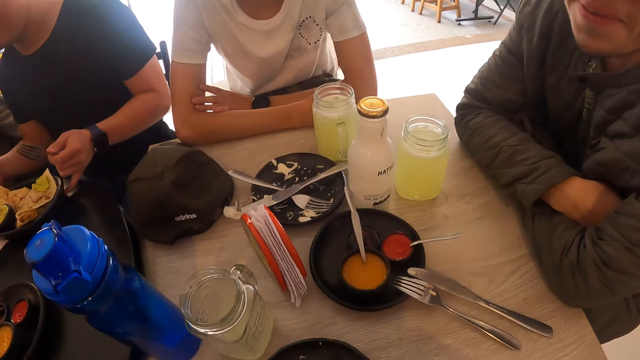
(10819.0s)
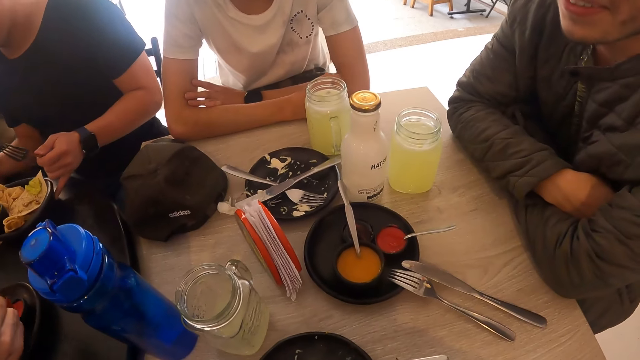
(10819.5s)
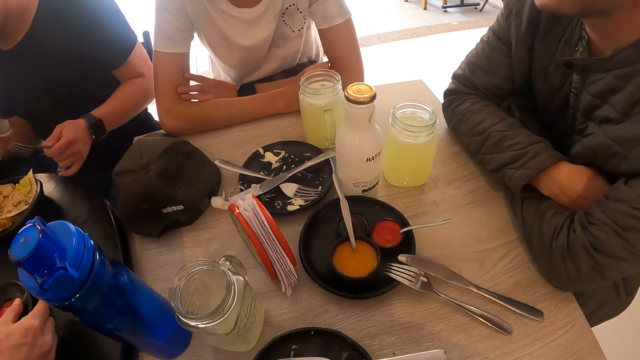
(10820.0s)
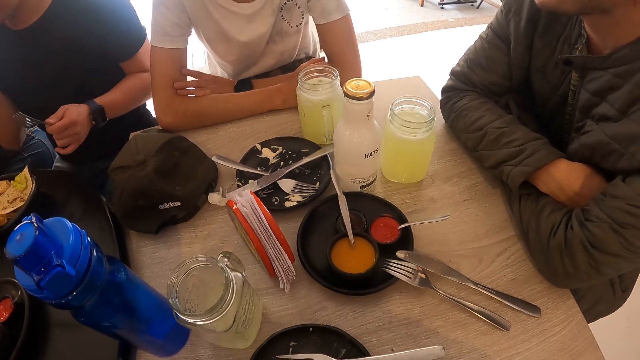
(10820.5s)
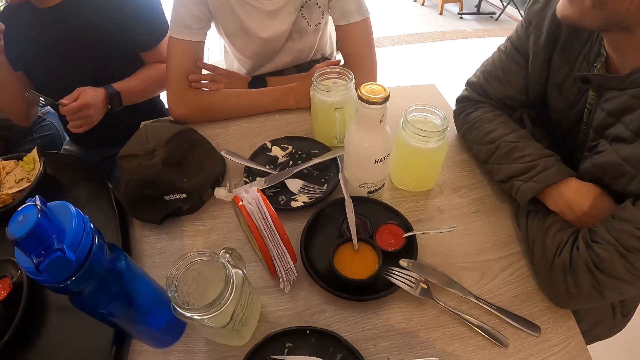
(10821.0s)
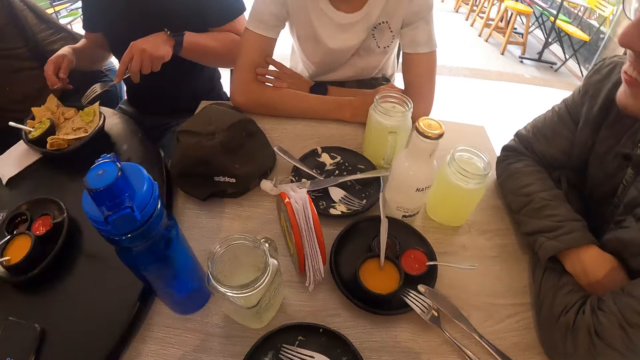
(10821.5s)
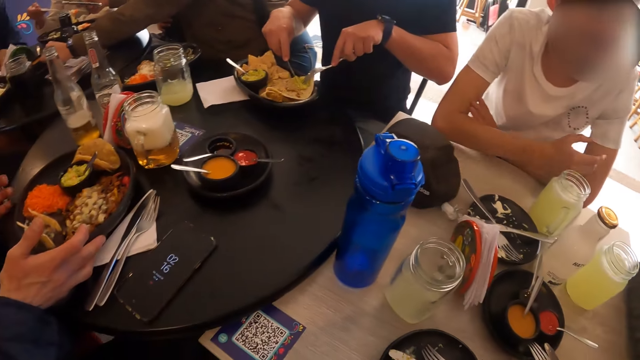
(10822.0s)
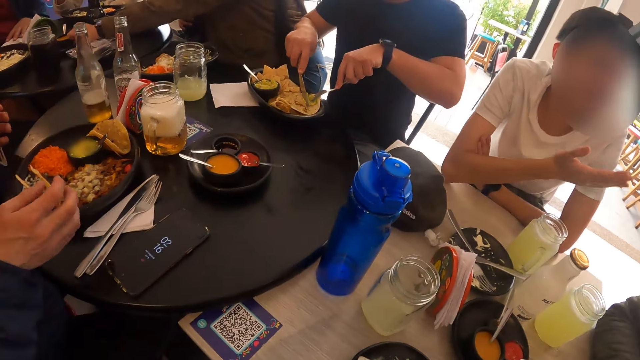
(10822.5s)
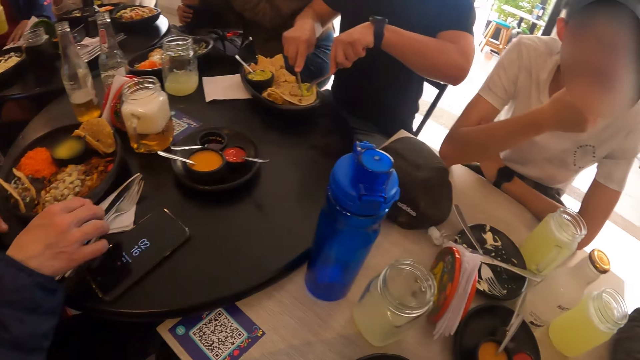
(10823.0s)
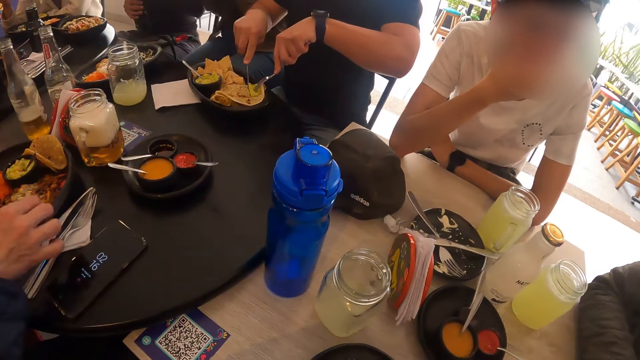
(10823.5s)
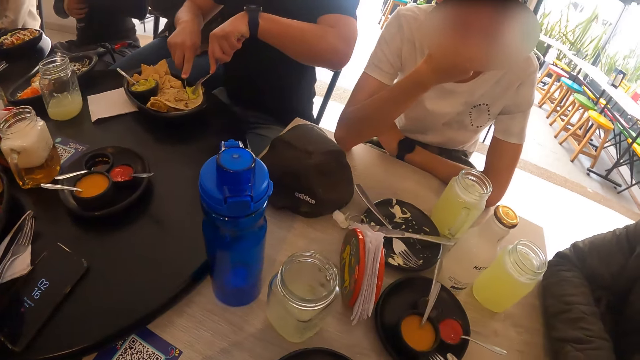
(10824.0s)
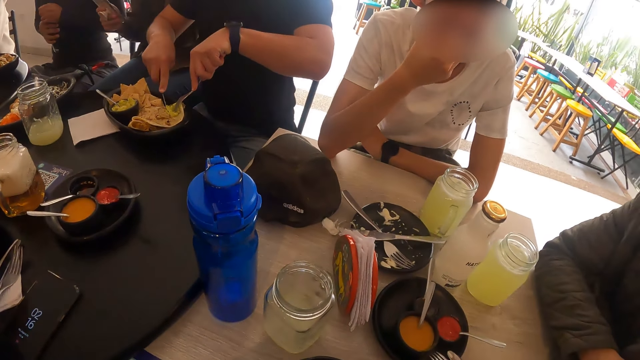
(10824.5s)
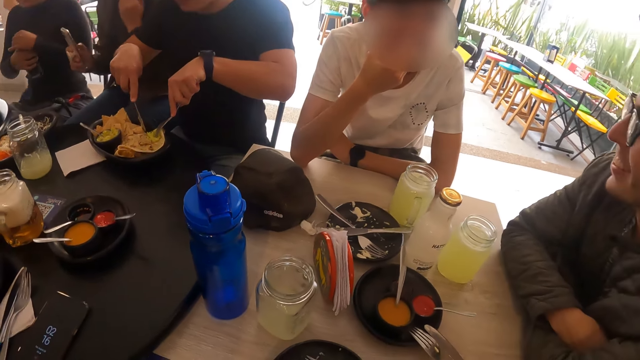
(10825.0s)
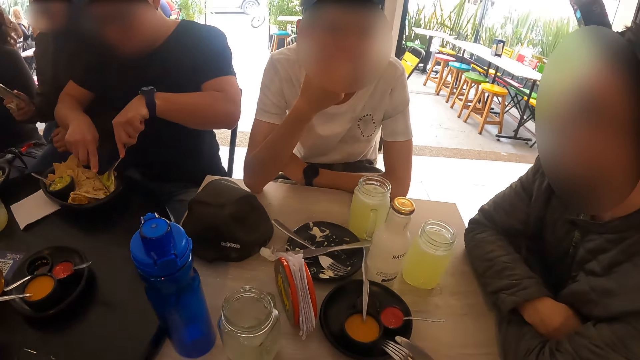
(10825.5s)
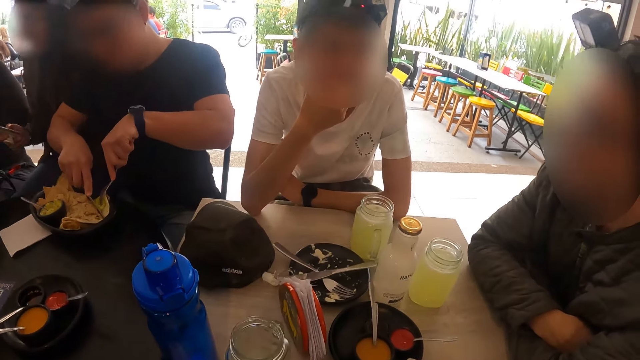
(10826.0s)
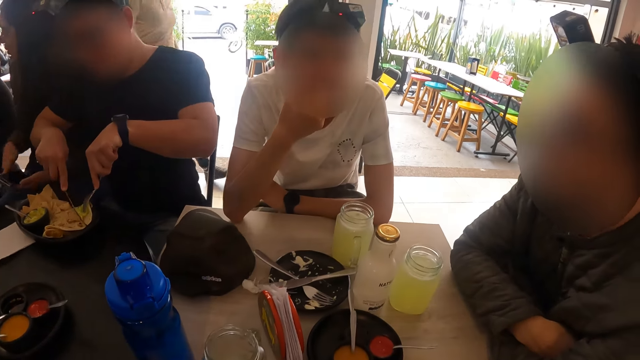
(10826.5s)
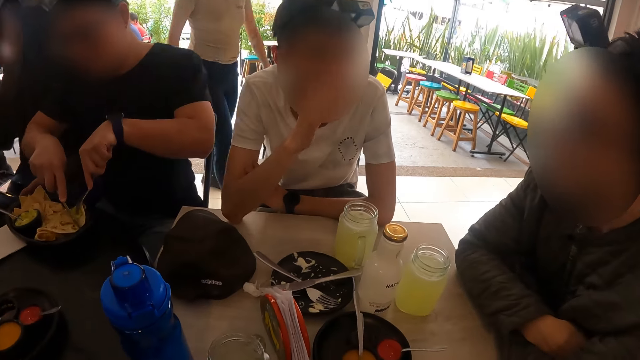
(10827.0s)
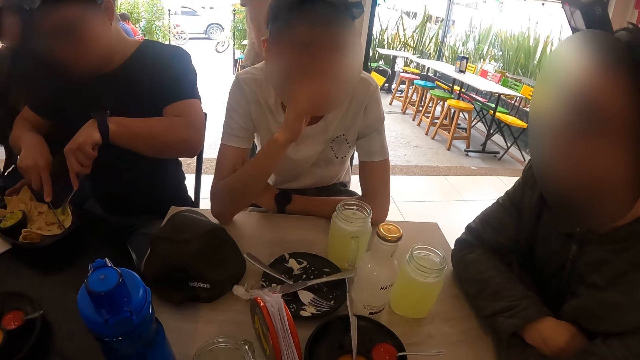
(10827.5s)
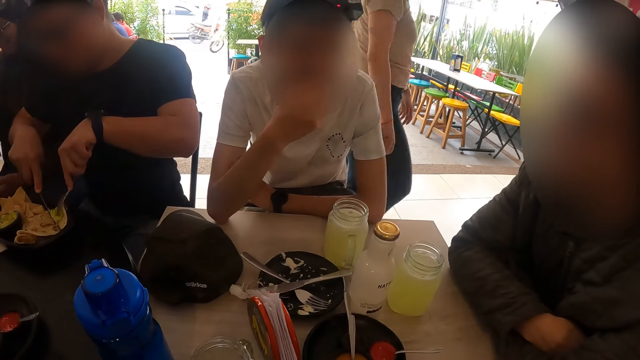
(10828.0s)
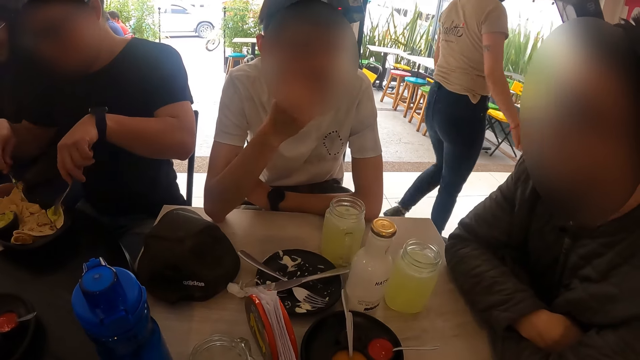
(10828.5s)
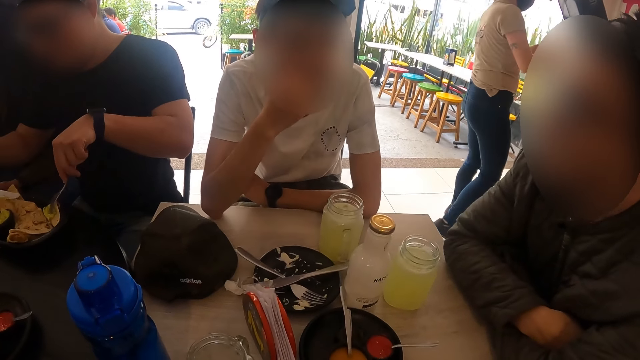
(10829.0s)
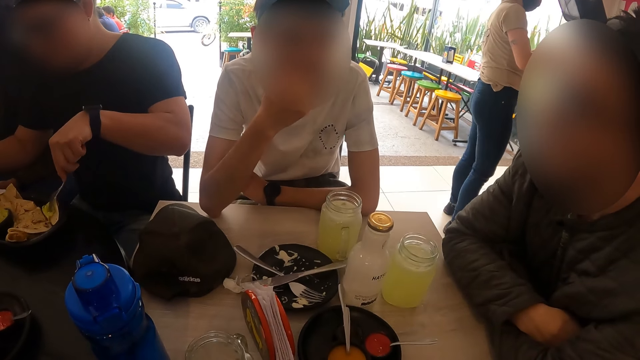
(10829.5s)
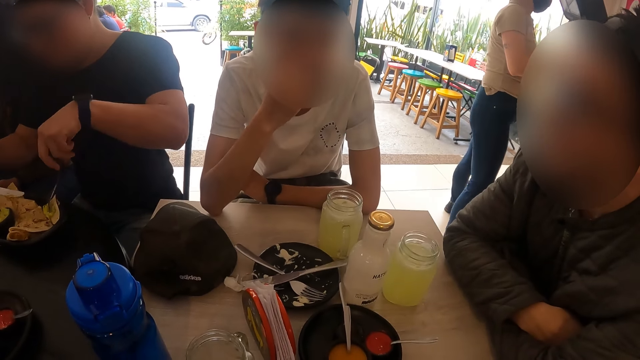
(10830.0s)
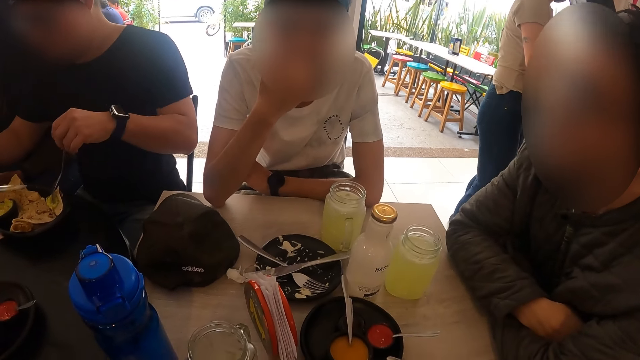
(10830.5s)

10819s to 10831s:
A man moves a plate on the table with both hands. Another man interacts with the camera wearer. The first man eats food from the plate on the table with the fork in his left hand and the knife in his right hand. He cuts the tortilla chips with the knife. Another man touches his face with his right hand. A woman opens a bottle with her hand. Another man operates a phone. The second man interacts with another man.

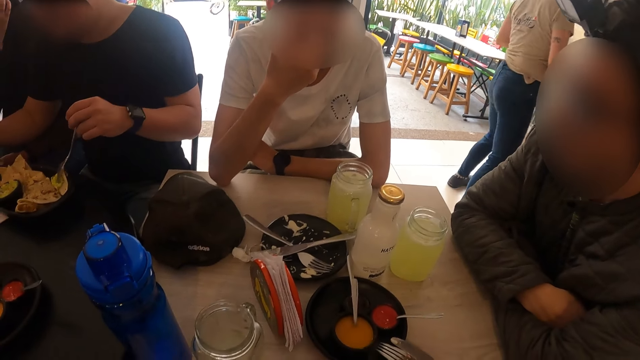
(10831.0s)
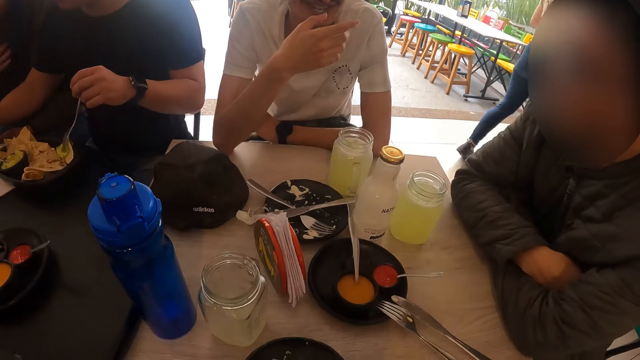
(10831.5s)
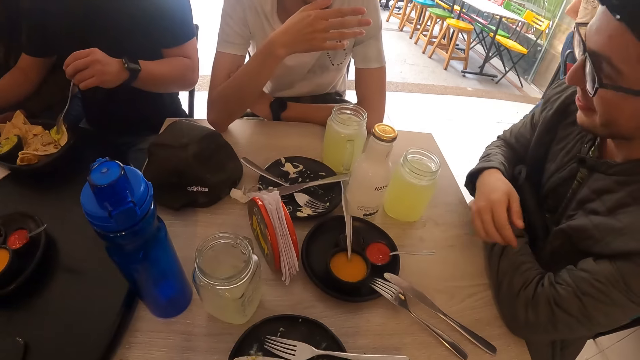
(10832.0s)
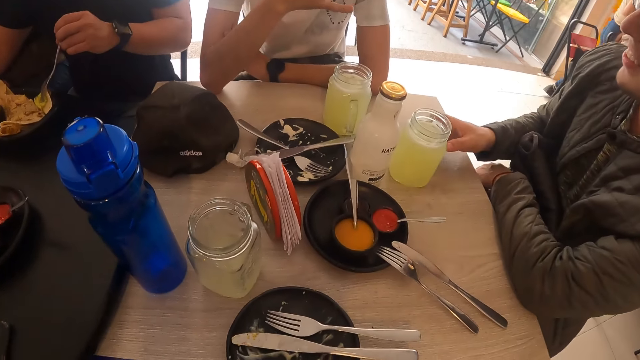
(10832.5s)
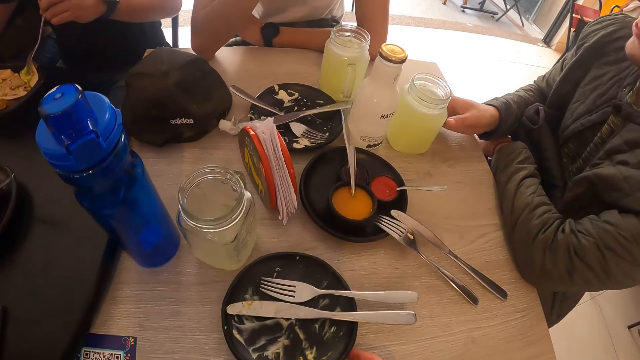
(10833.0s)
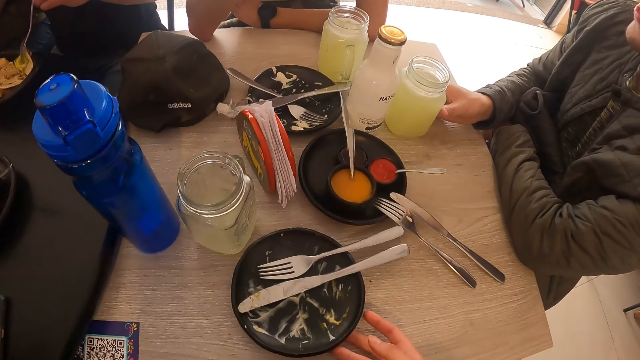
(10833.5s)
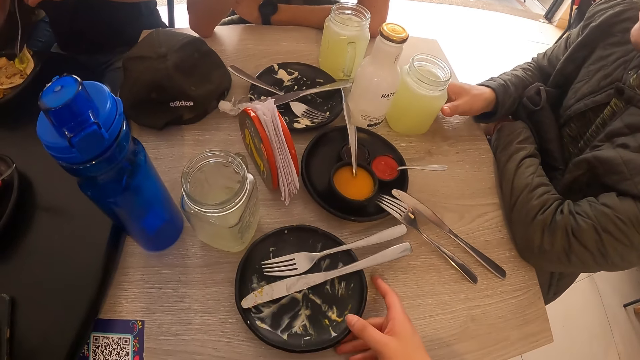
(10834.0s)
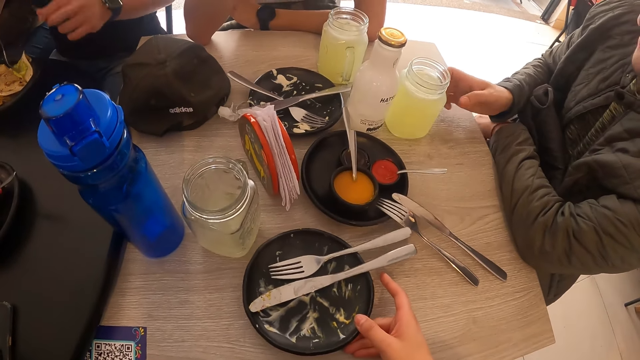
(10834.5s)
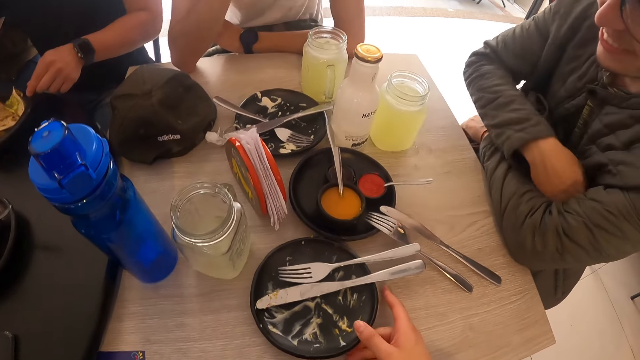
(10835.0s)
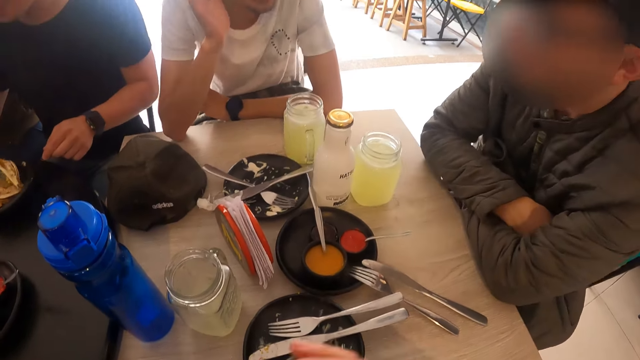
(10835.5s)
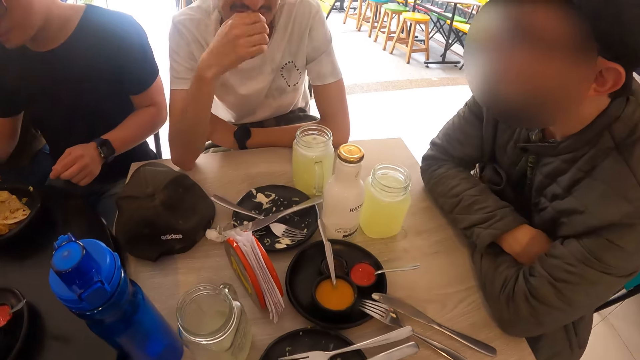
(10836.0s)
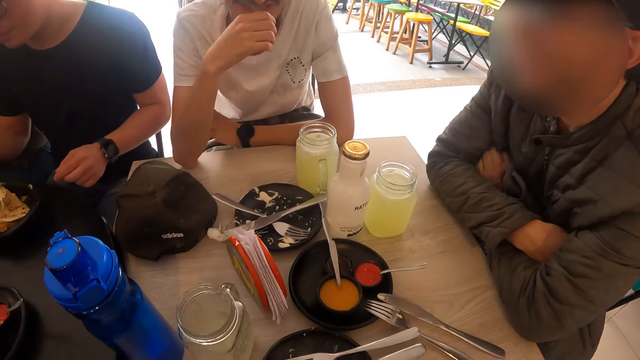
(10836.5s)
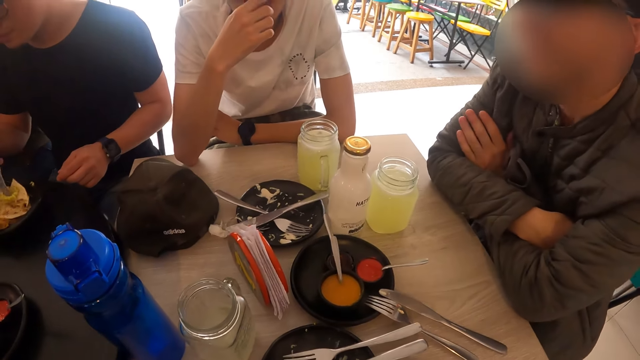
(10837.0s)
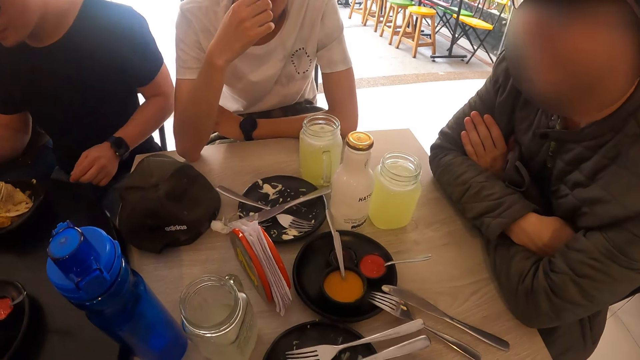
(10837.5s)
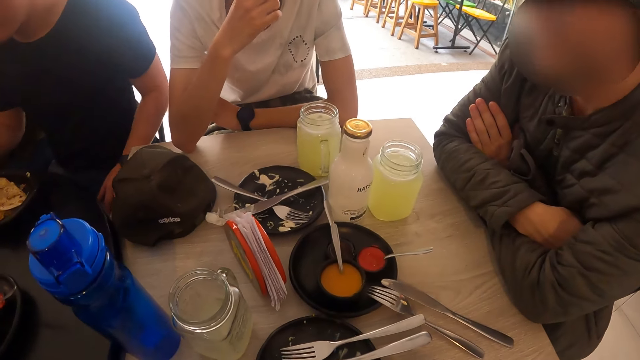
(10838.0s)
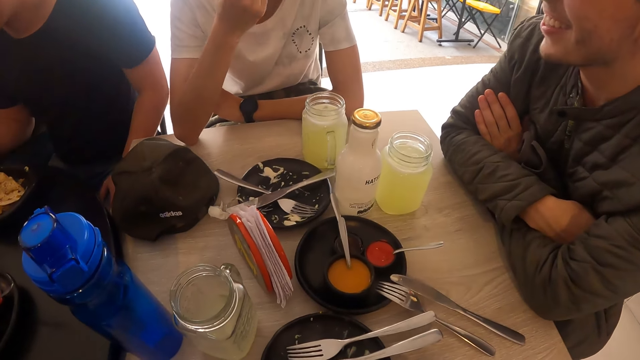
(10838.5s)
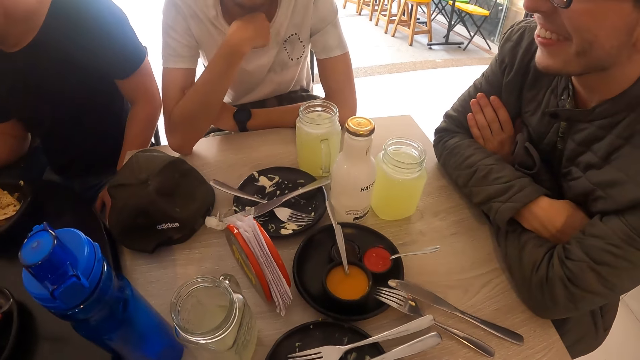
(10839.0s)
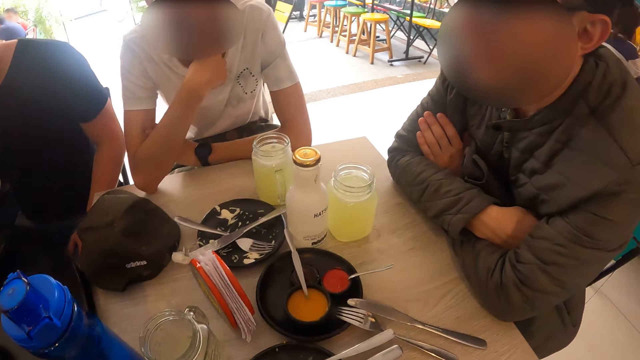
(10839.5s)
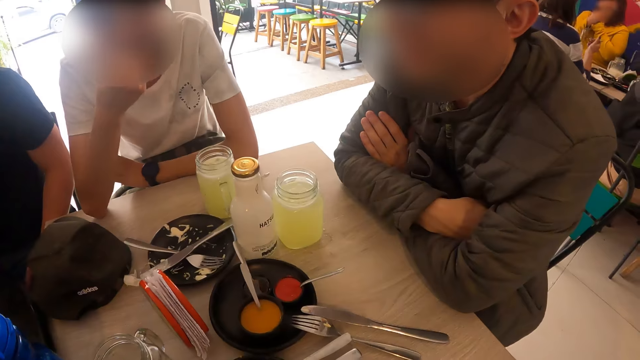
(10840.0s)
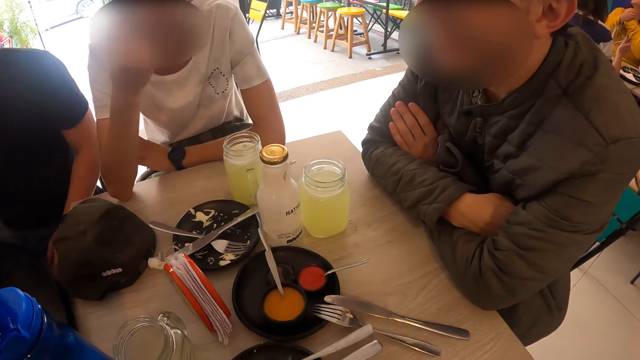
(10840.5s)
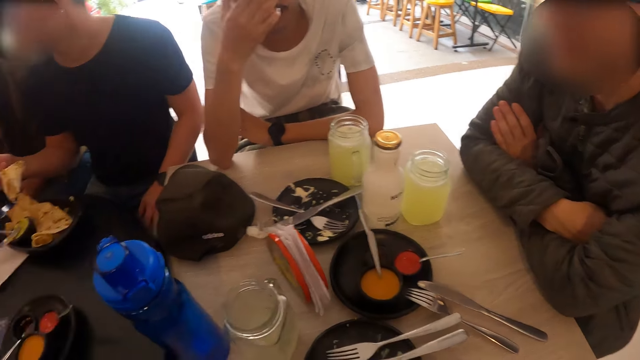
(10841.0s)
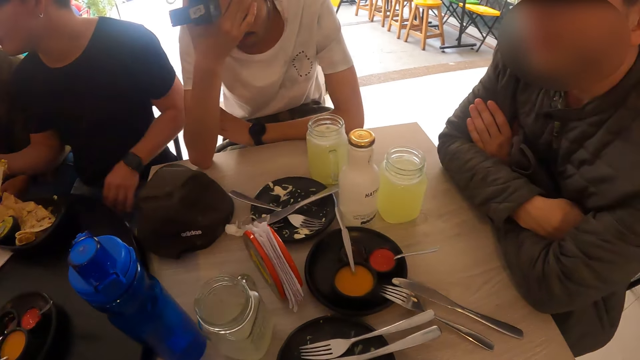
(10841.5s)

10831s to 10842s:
The camera wearer moves a plate on the table with her right hand. A man touches a jar with his hand. The man crosses his hands on the table. Another man interacts with the first man.
